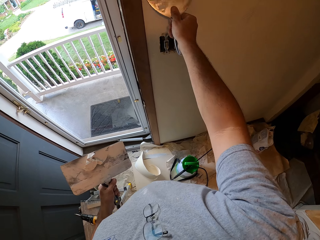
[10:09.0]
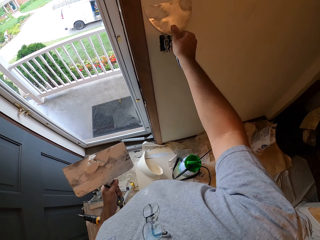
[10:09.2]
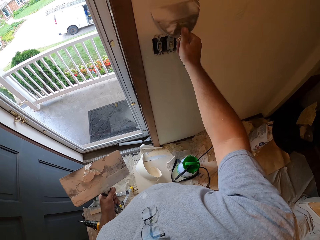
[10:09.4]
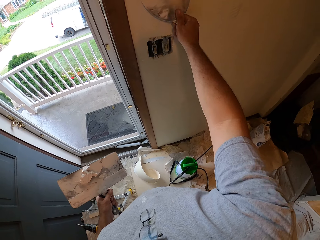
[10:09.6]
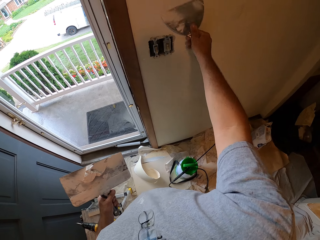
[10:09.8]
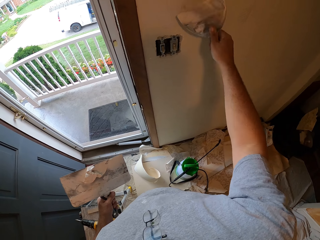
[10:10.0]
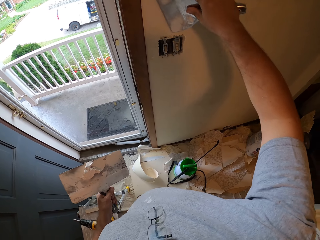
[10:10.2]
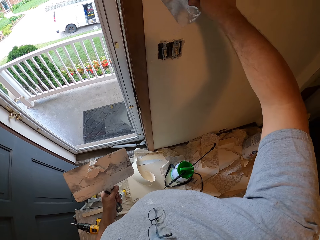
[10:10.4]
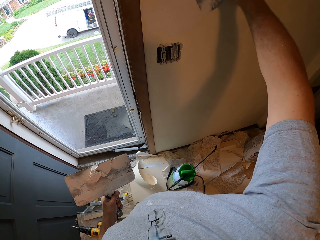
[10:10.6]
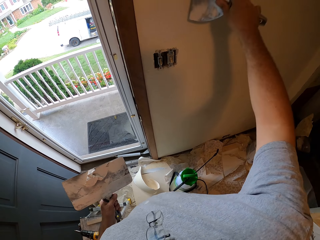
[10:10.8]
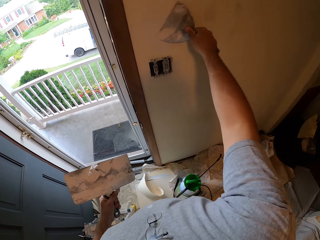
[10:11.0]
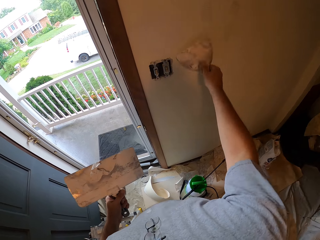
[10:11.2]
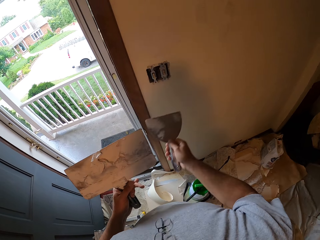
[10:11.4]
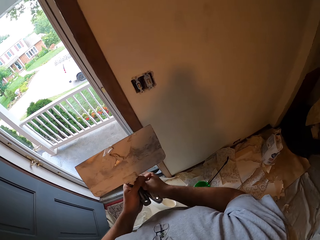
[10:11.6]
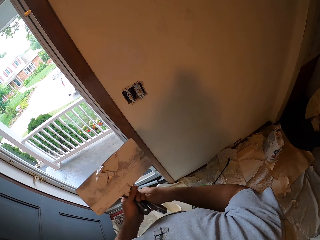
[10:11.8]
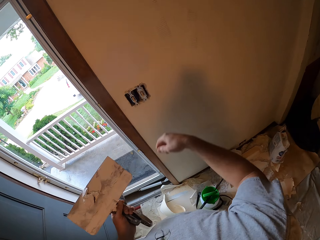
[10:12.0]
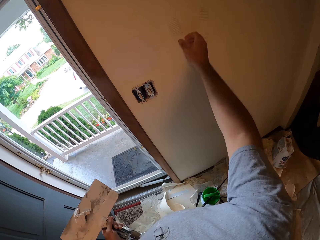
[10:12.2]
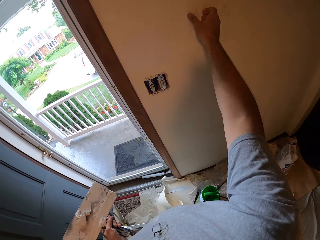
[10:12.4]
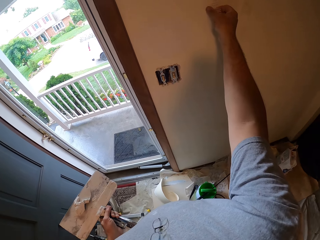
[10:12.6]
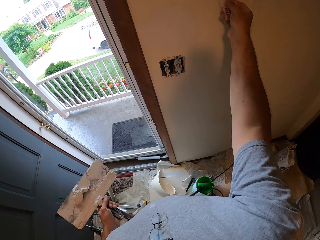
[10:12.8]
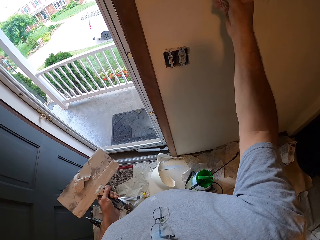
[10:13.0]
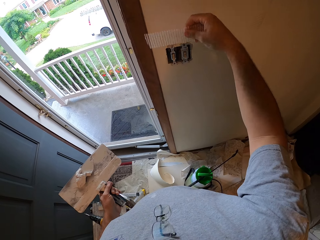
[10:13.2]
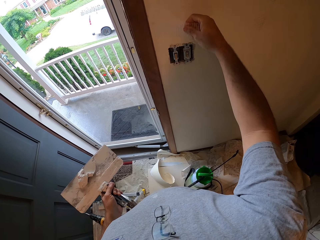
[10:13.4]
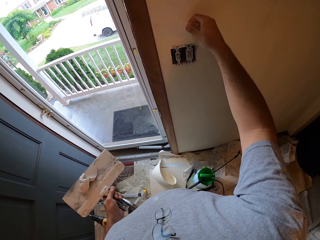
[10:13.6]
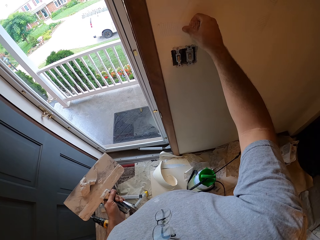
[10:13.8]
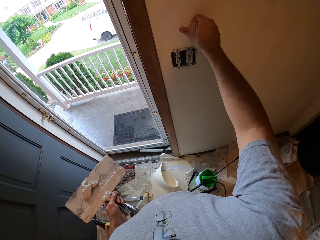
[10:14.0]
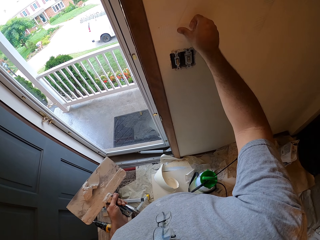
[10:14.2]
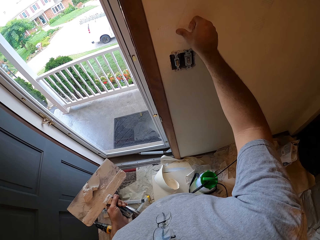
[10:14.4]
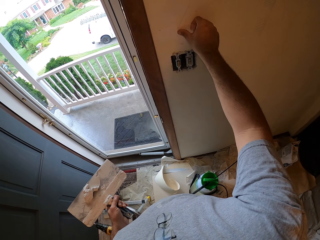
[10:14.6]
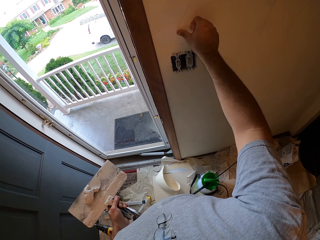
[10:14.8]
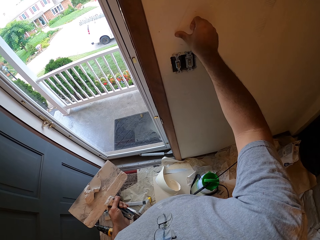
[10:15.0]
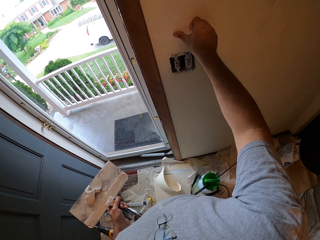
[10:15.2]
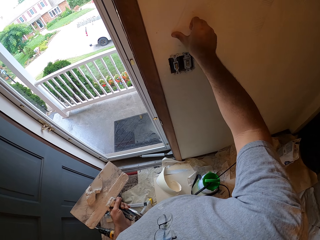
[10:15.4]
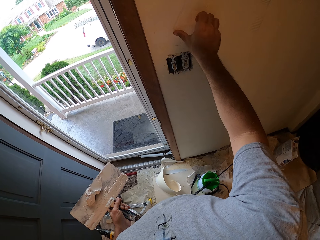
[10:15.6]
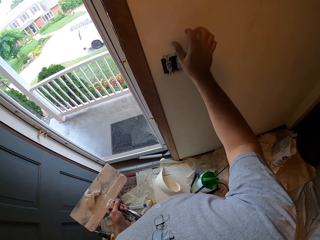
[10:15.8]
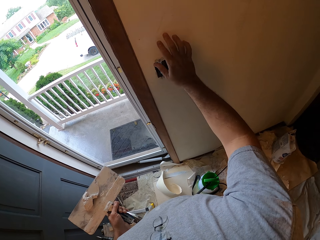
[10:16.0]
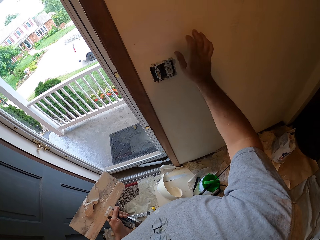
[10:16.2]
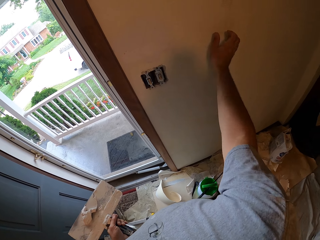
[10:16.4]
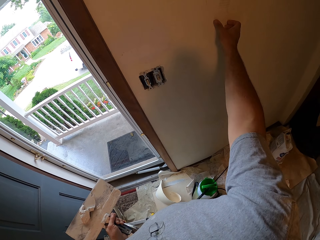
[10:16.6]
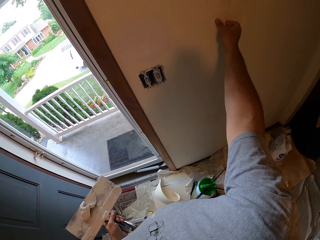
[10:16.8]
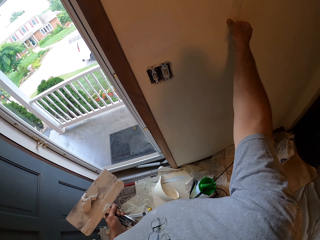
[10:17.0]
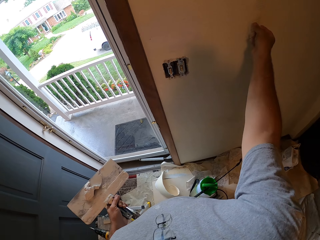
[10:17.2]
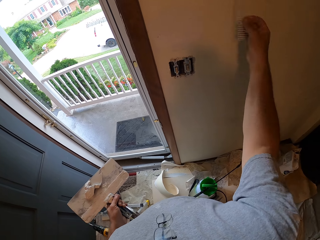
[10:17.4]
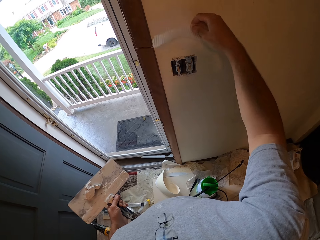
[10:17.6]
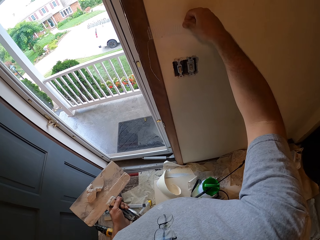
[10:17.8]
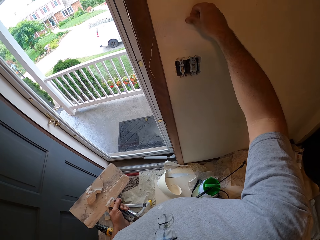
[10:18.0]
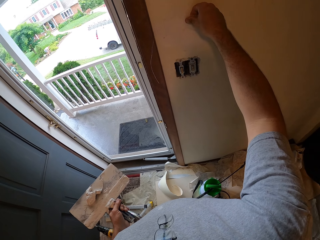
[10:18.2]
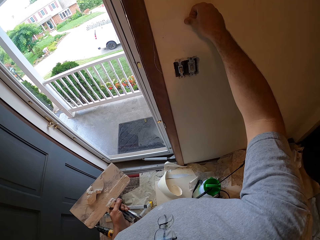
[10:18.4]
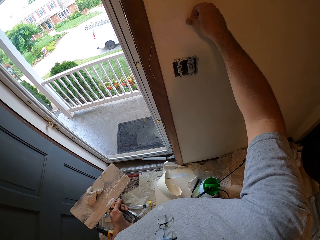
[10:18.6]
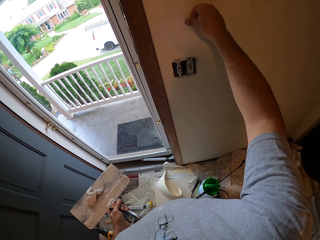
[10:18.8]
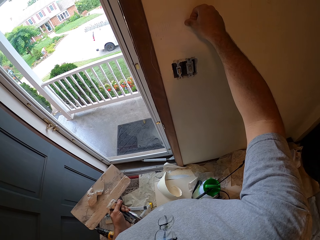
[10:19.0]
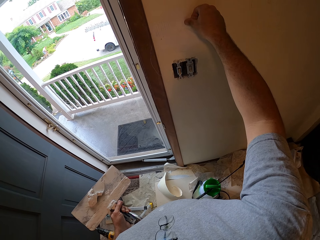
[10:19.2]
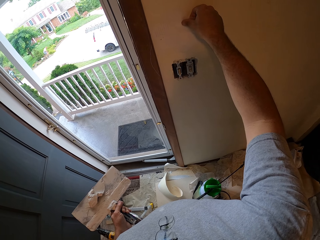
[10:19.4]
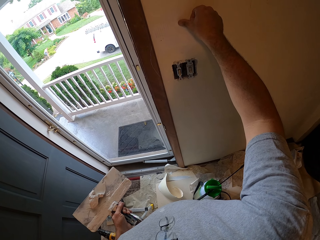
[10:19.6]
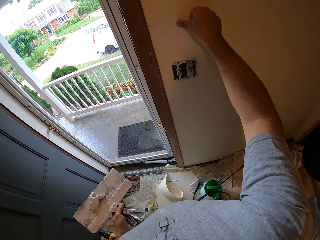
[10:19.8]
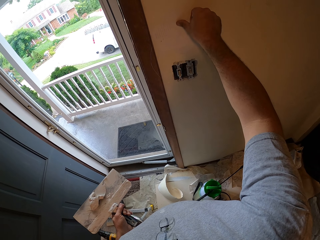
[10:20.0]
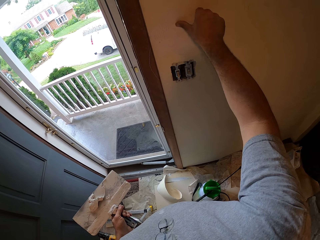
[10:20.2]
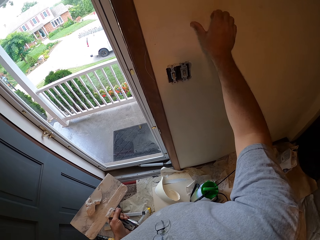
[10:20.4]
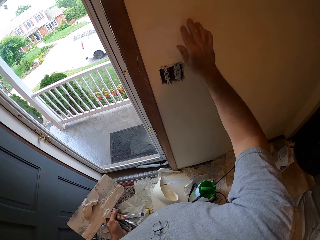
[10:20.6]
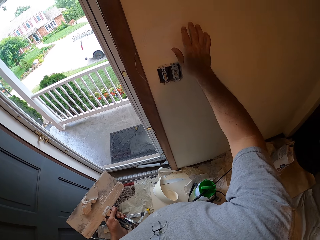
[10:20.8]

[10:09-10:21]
The camera wearer removes a tape from the wall. They place the tape over the plastered part of the wall. They remove the tape from the wall. They place the tape over the plastered part of the wall.

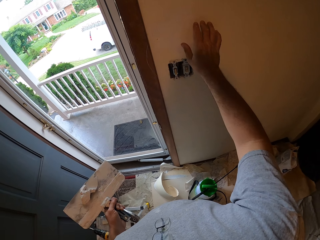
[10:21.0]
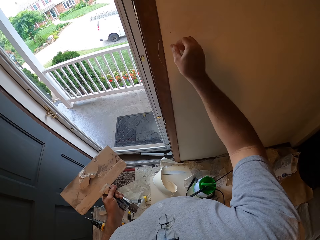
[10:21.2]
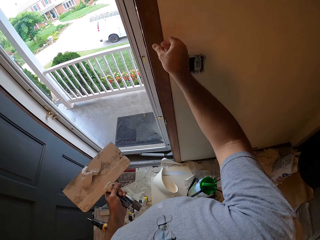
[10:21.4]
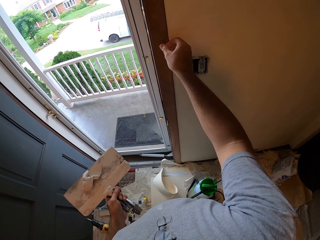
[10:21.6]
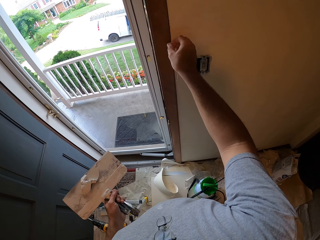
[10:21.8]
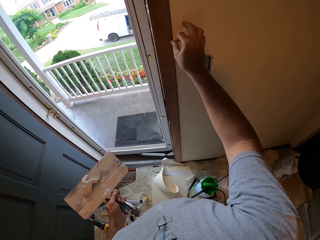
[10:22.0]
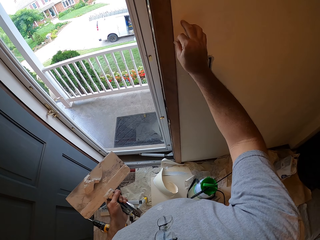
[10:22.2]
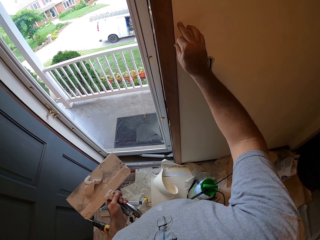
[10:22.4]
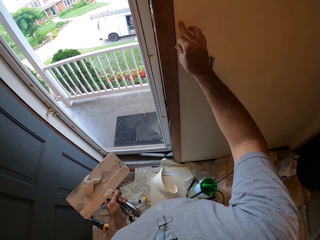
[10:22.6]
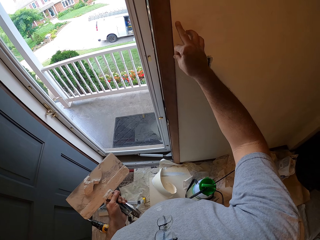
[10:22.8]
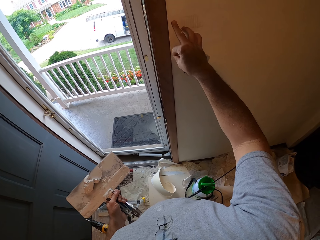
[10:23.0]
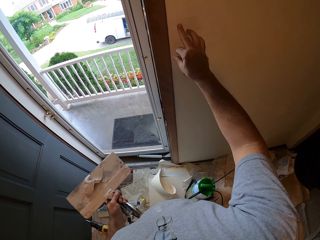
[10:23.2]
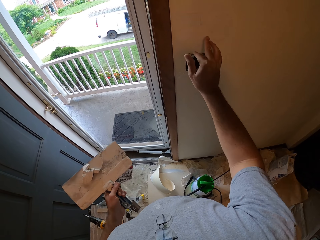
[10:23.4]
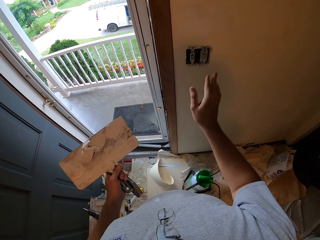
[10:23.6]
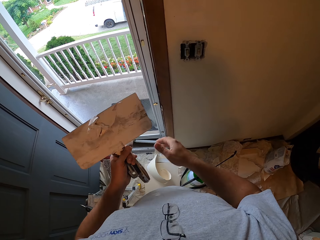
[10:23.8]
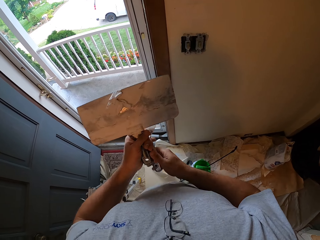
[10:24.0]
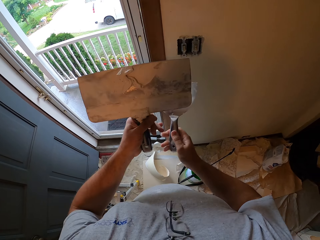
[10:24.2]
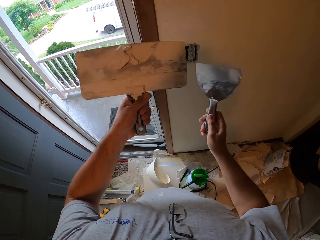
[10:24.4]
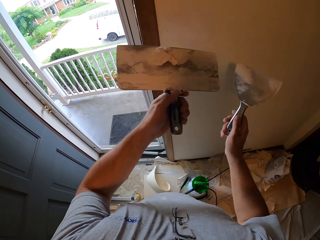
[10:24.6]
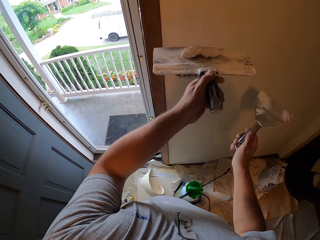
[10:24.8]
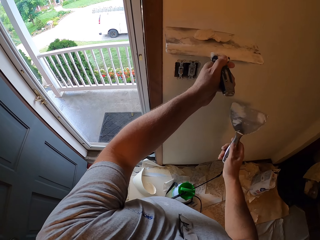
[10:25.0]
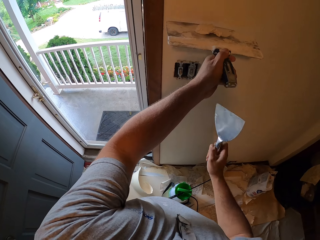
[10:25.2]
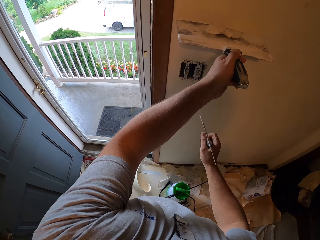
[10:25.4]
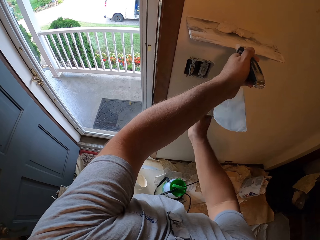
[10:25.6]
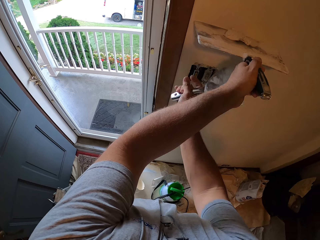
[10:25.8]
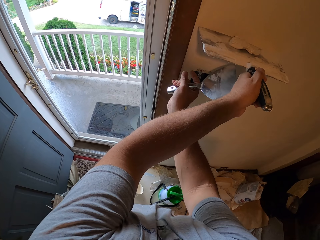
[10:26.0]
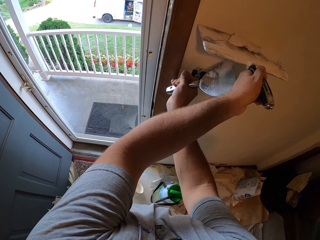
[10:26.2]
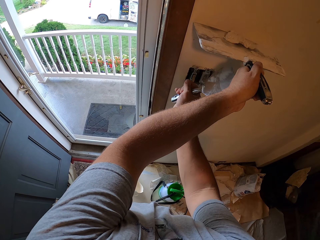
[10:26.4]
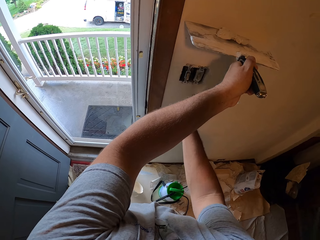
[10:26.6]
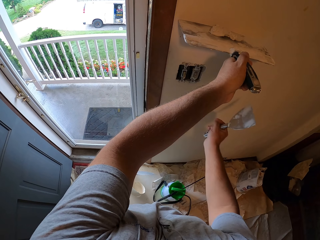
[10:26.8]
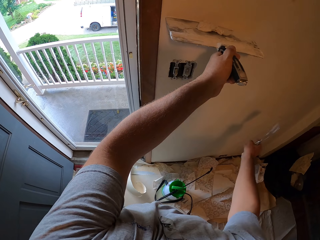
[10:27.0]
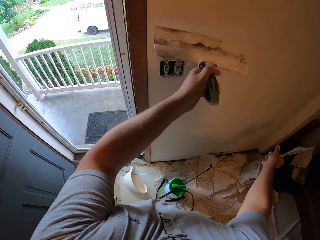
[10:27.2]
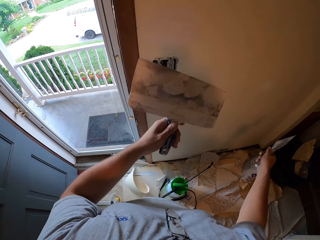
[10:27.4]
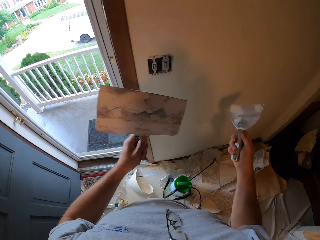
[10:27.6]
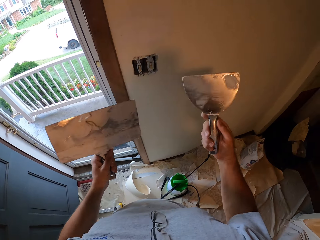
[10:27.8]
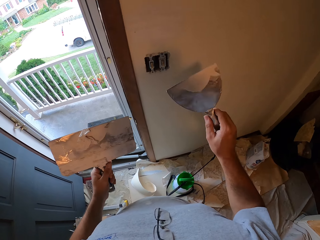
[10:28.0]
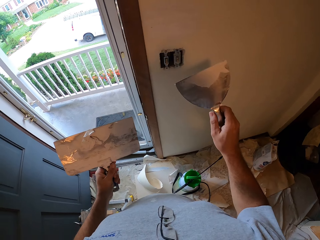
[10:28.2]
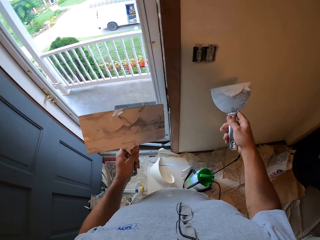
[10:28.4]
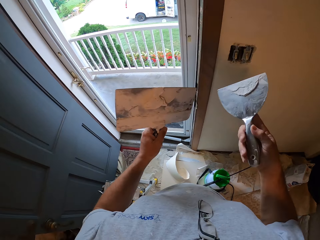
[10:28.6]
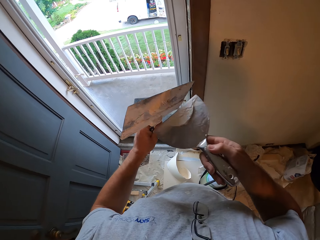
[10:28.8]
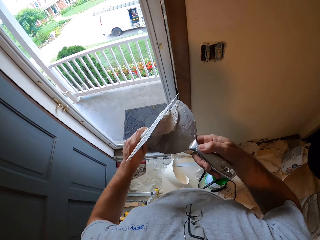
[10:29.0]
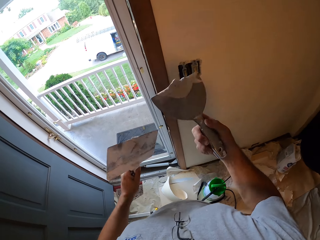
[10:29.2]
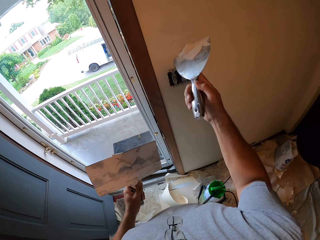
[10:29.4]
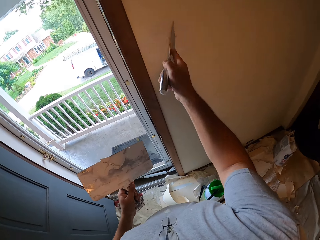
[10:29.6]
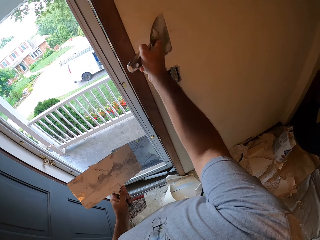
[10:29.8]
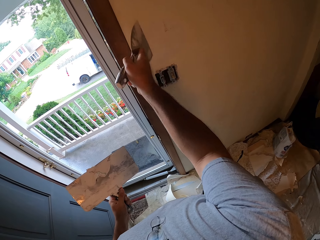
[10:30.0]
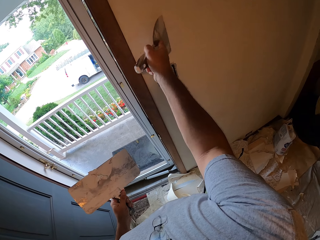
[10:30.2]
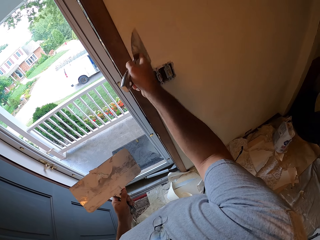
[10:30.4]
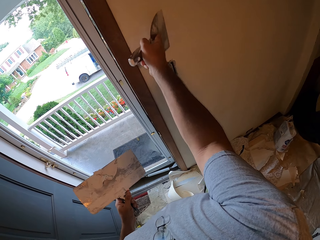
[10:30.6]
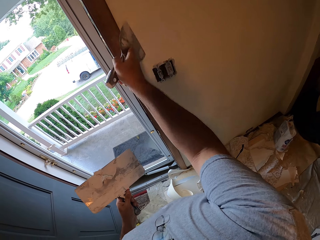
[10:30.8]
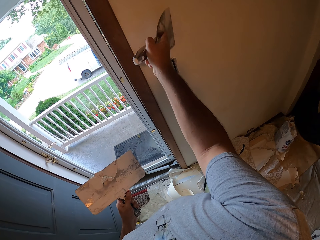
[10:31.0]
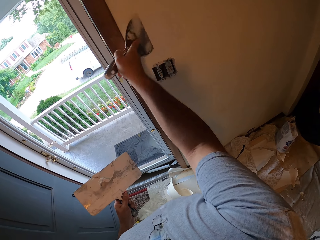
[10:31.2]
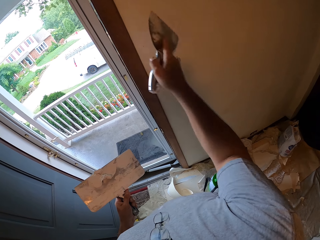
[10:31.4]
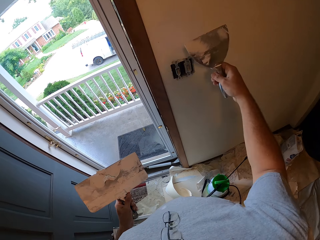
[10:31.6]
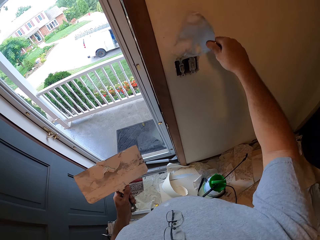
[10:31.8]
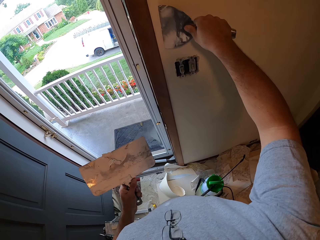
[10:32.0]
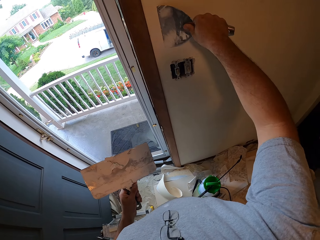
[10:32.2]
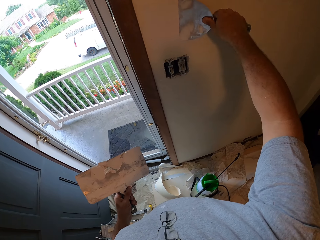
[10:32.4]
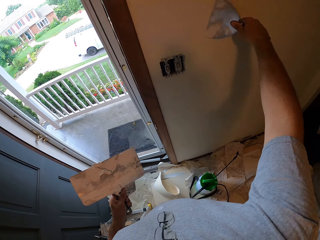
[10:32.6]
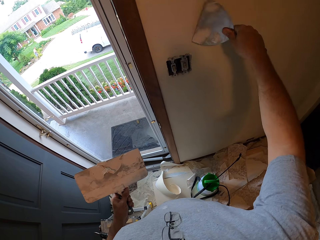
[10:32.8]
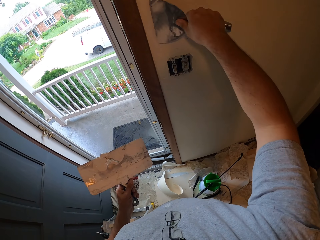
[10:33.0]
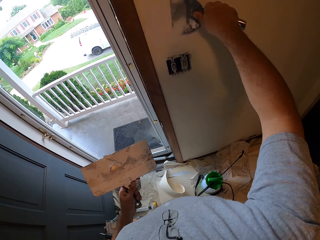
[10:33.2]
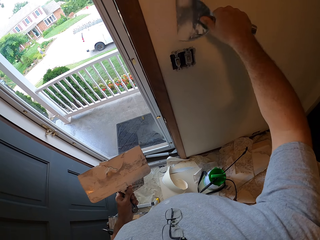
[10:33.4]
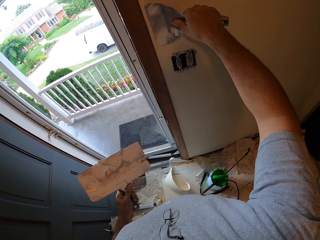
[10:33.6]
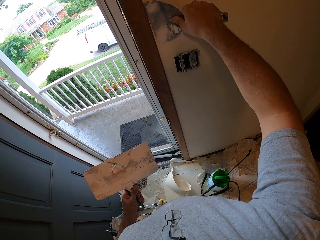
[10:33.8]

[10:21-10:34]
The camera wearer pulls a thread. They place the big scraper on the tape on the plastered part of the wall. They remove the thread from the tape on the plastered part of the wall. They remove the big scraper from the tape on the plastered part of the wall. They scoop some quick setting plaster from the big scraper with the small scraper. They apply the quick setting plaster on the wall using the small scraper.
